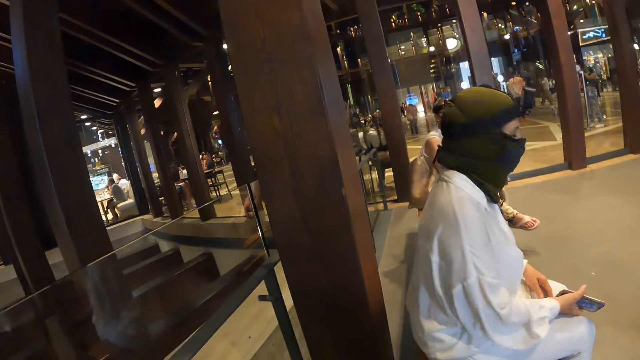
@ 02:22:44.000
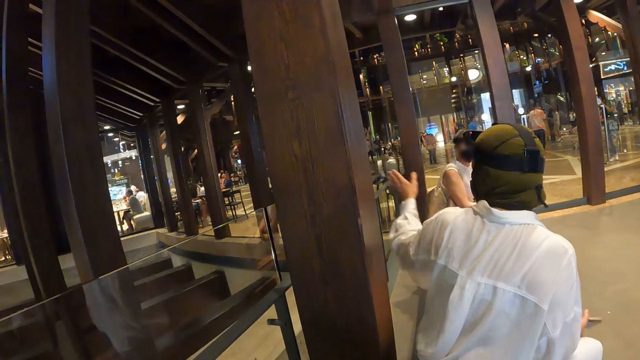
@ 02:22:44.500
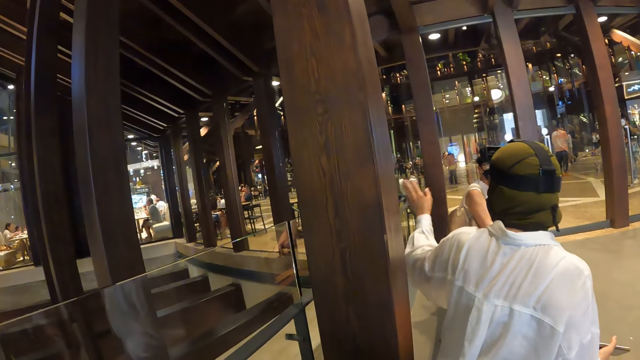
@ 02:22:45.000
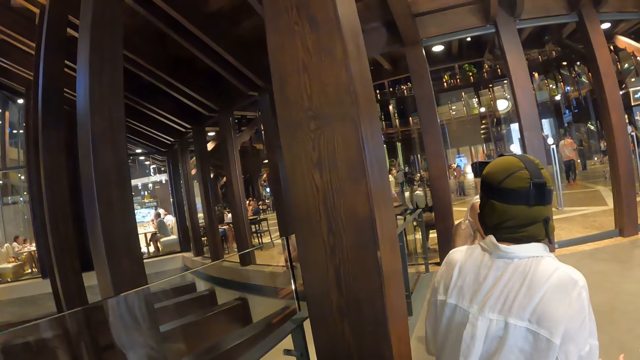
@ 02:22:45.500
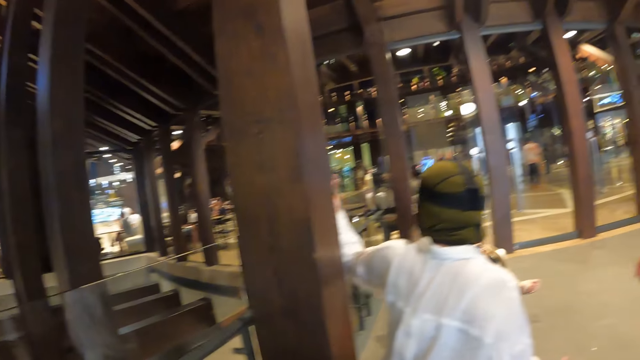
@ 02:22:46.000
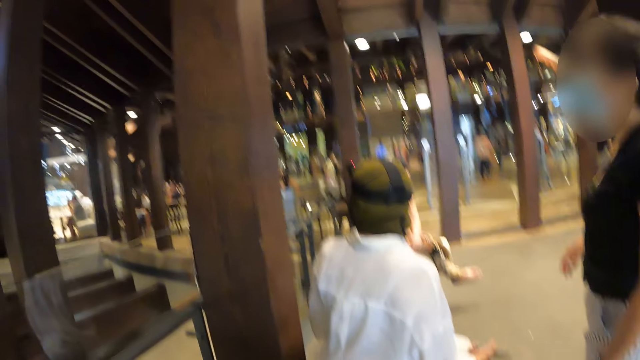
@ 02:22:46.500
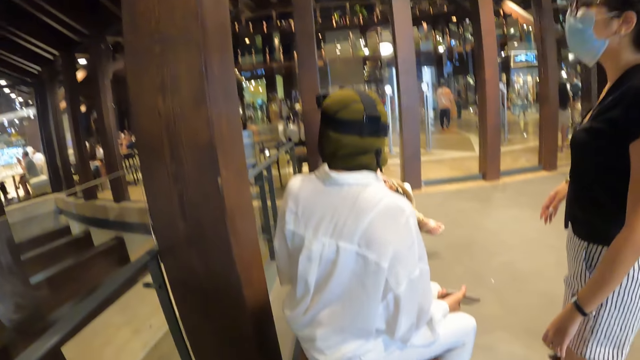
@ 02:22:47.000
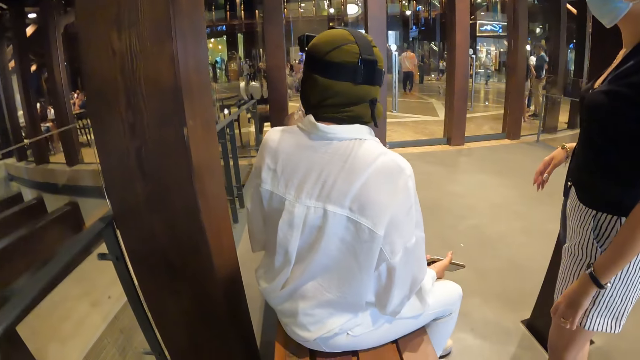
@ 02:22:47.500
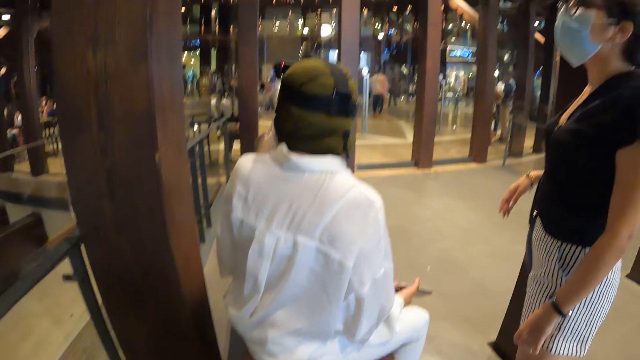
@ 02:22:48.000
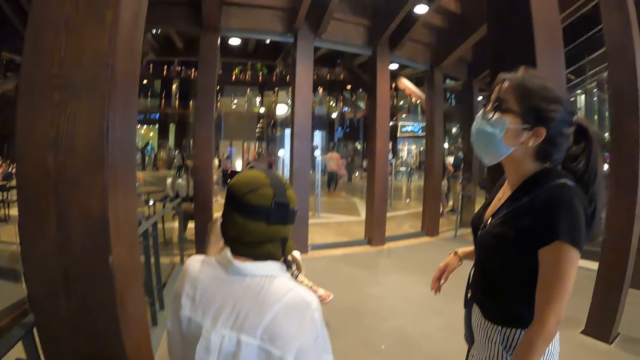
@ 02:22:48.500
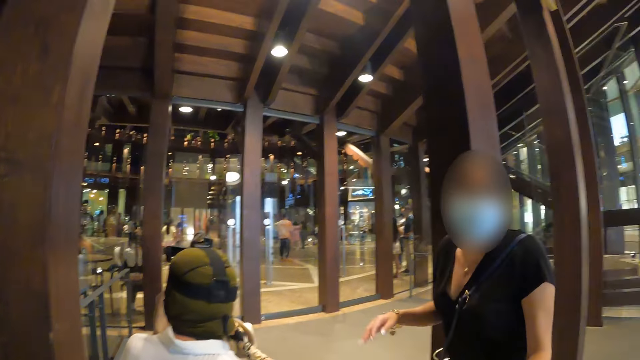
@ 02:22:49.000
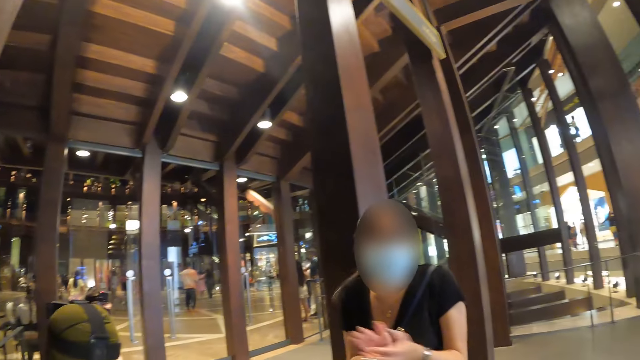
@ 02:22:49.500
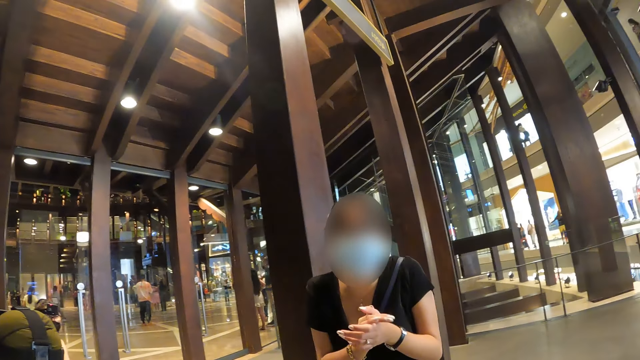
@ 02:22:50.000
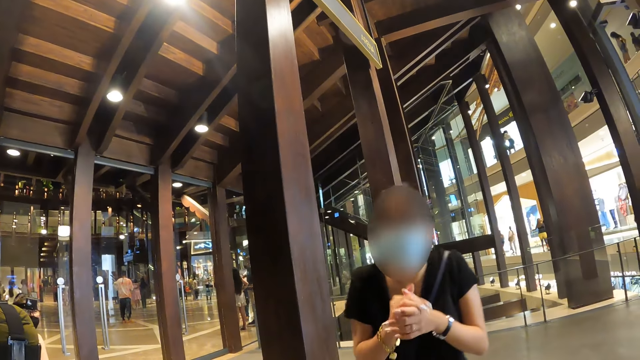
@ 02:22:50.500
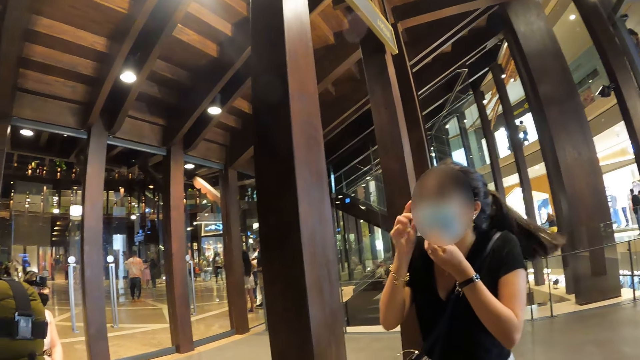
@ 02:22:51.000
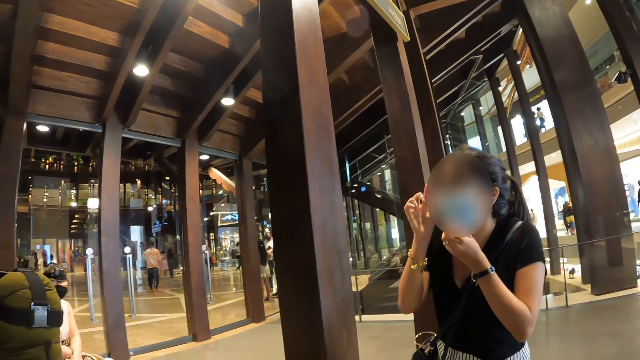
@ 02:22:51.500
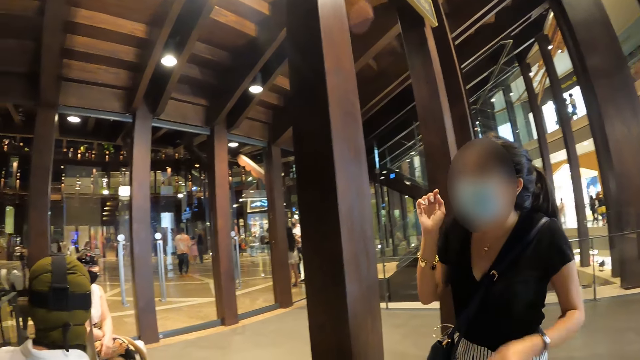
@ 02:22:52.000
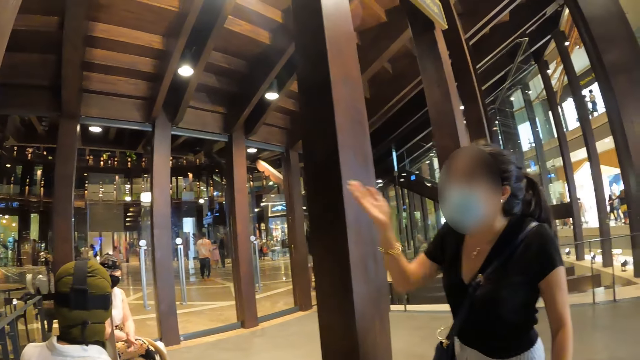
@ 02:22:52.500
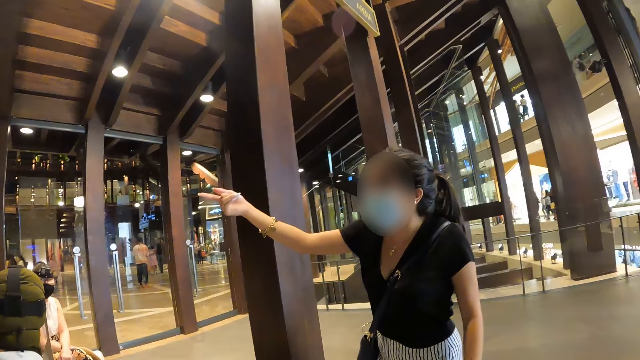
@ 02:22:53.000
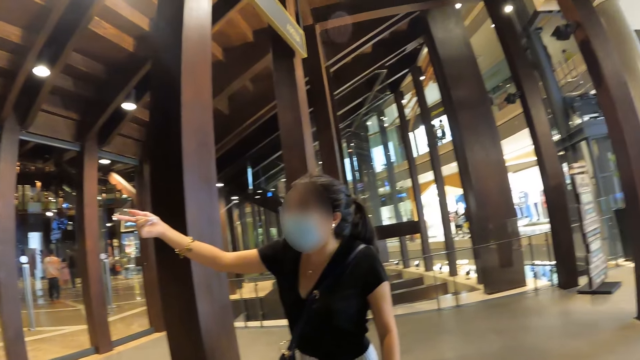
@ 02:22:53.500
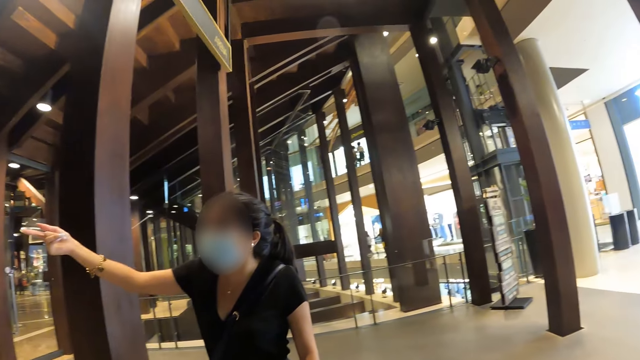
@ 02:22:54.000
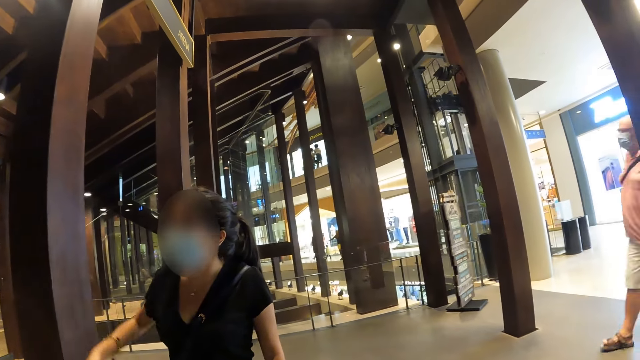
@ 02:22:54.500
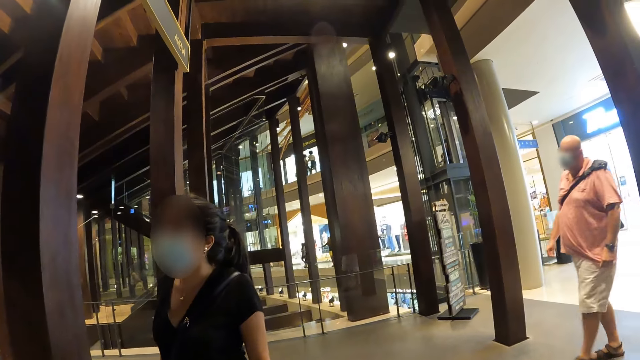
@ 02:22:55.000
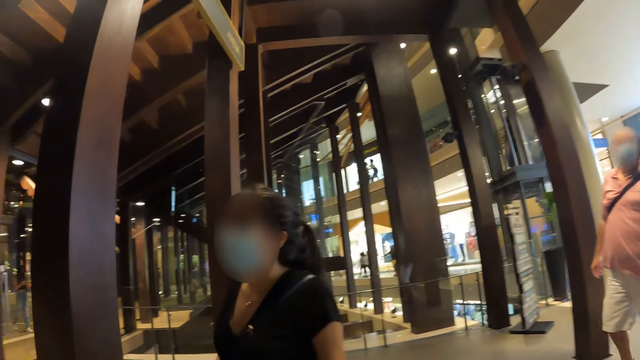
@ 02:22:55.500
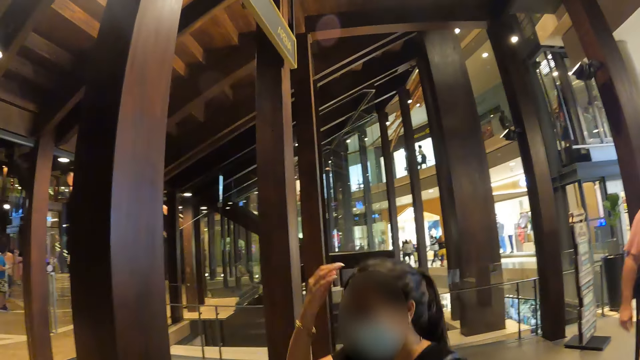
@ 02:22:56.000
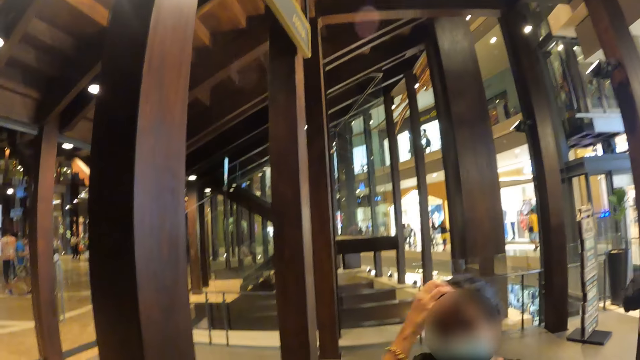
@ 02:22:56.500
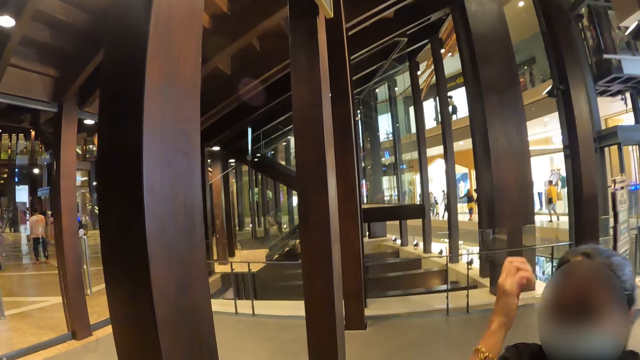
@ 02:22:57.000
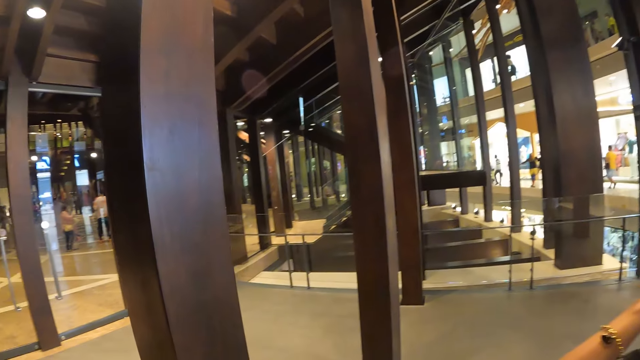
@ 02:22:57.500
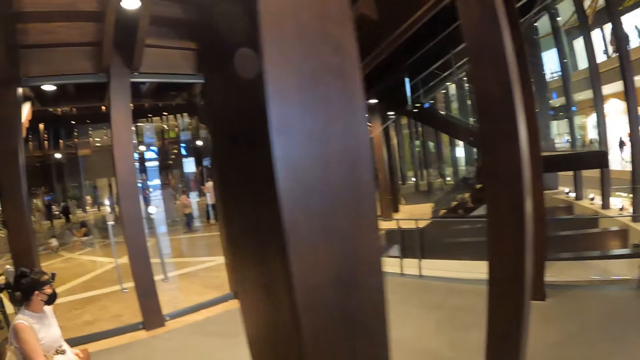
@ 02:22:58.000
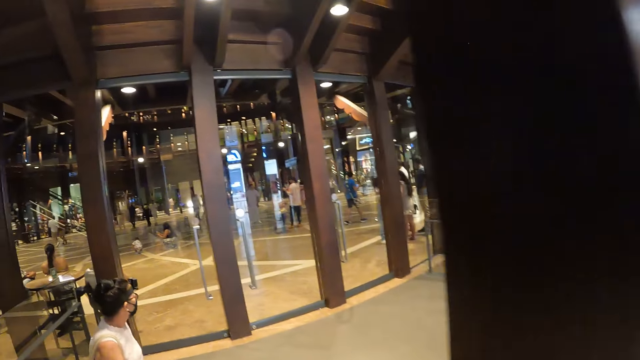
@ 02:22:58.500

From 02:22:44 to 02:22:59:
A woman points her left hand. A person interacts with the camera wearer. Another woman claps her hands. Another person interacts with the camera wearer. The other woman adjusts her face mask. The other woman points her right hand forward. The camera wearer looks round the room. A man walks into the veranda. The other woman touches her hair with her right hand.

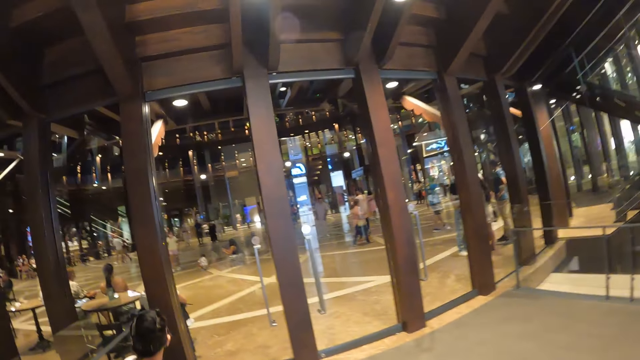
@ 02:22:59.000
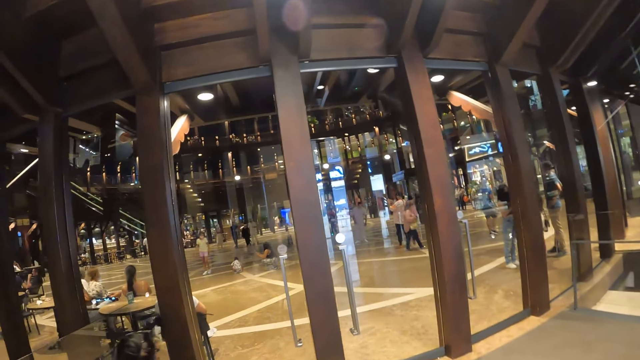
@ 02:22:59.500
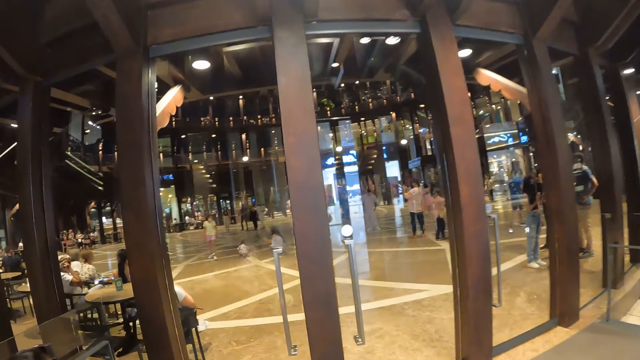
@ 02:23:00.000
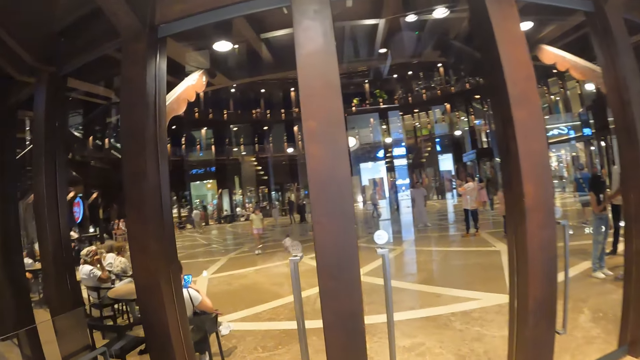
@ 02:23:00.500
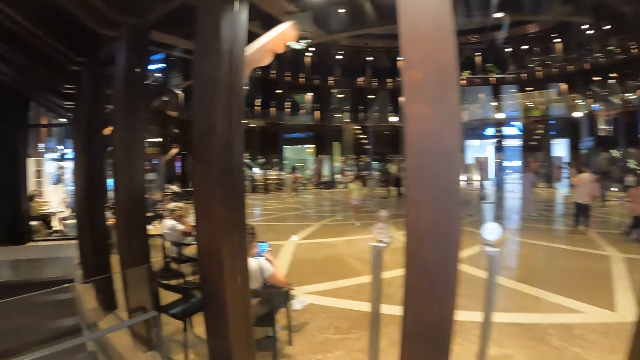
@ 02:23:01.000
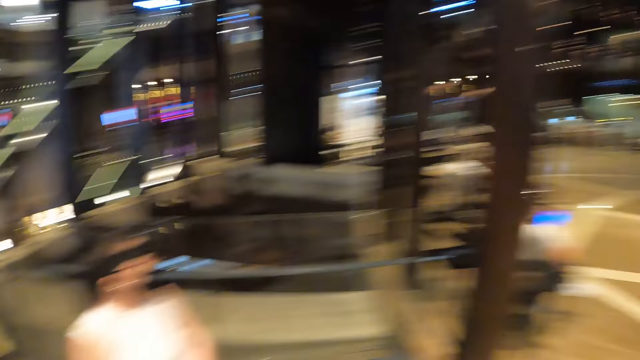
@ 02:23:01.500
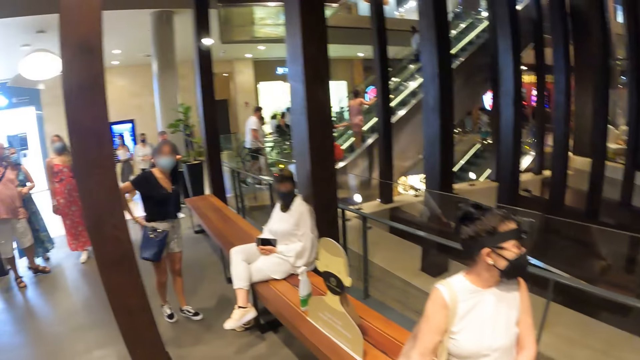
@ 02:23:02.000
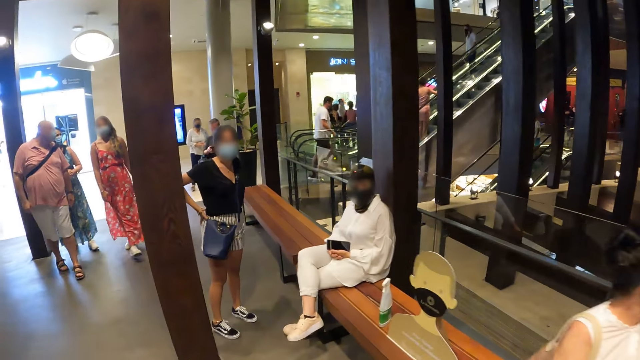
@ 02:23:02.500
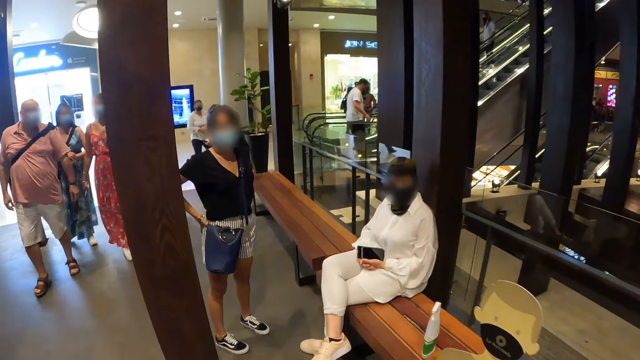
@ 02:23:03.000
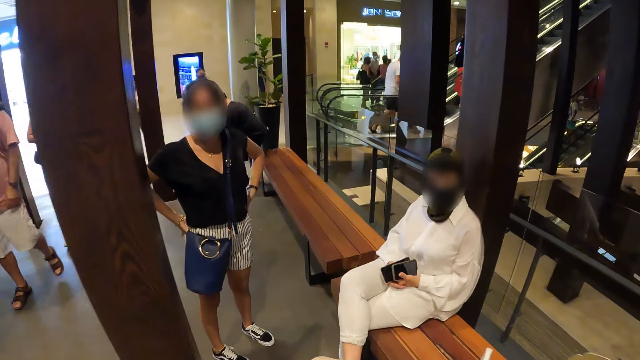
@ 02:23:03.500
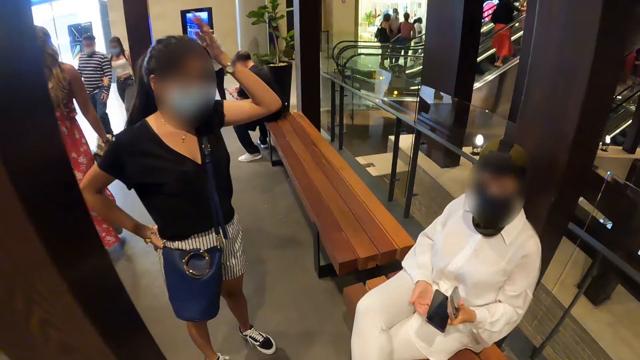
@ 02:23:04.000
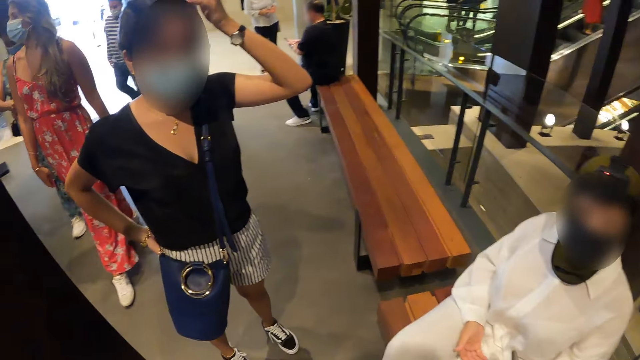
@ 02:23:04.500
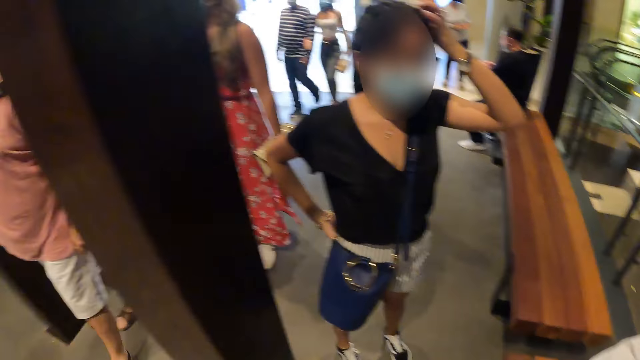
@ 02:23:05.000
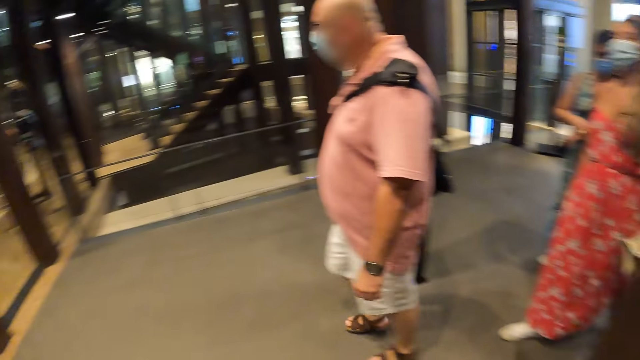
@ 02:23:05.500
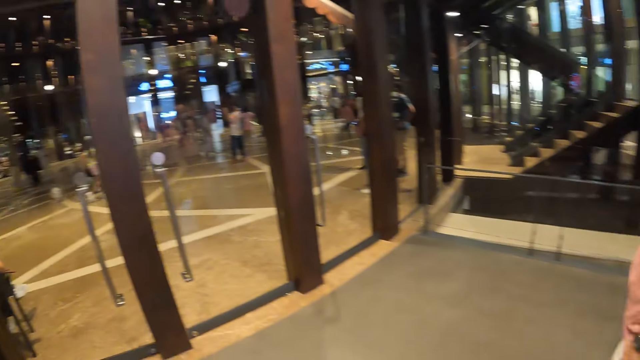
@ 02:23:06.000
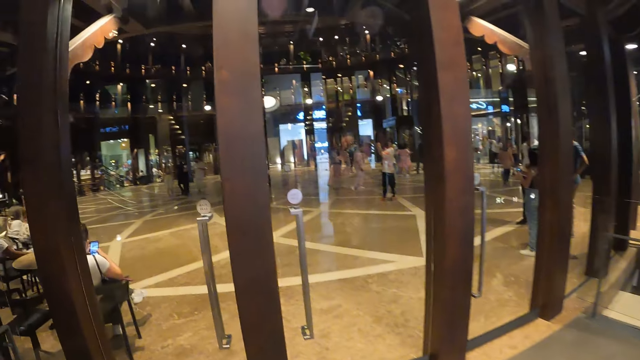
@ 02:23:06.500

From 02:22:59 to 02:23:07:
The camera wearer walks in the room. A woman touches her hair with her left hand. A person interacts with the camera wearer. A group of people walks into the veranda.
